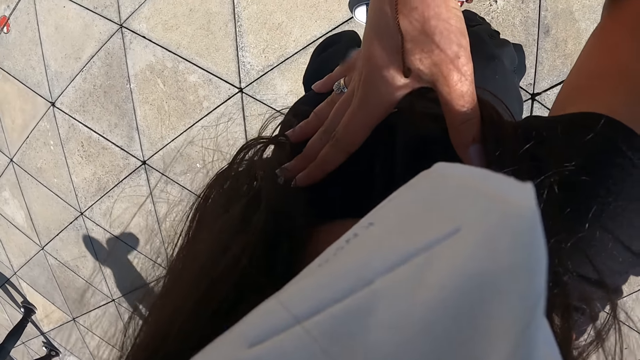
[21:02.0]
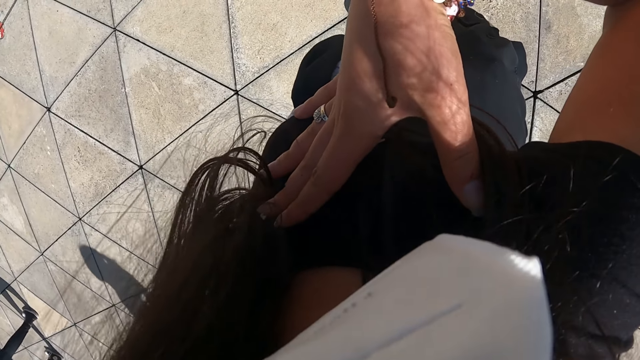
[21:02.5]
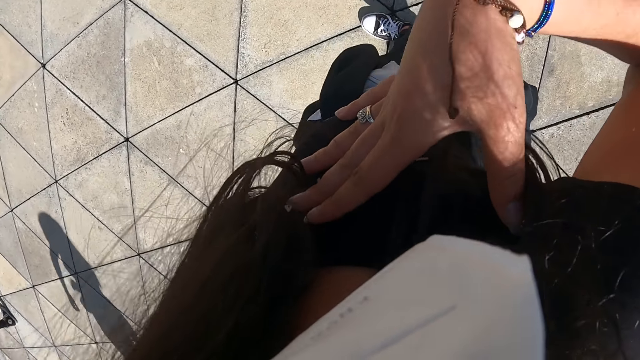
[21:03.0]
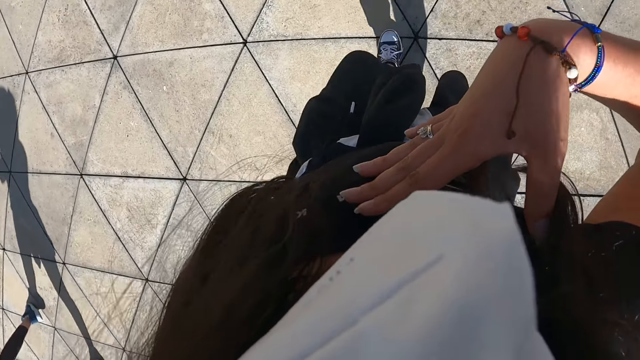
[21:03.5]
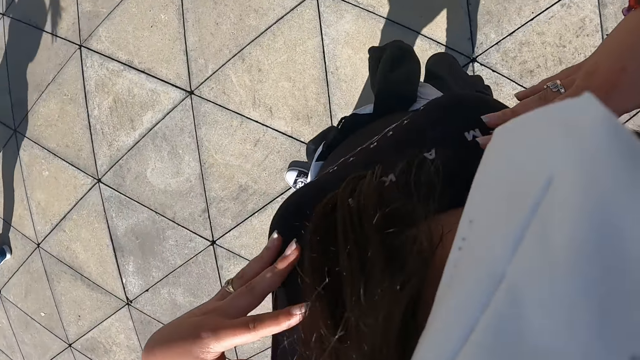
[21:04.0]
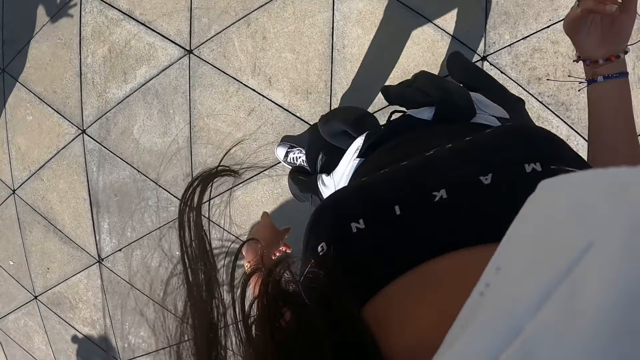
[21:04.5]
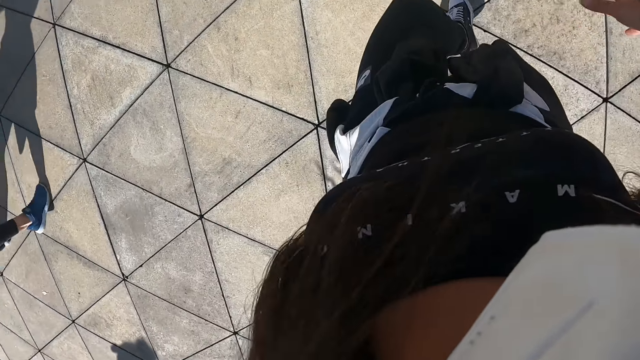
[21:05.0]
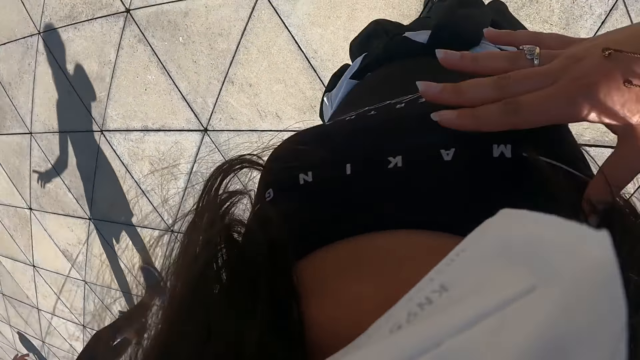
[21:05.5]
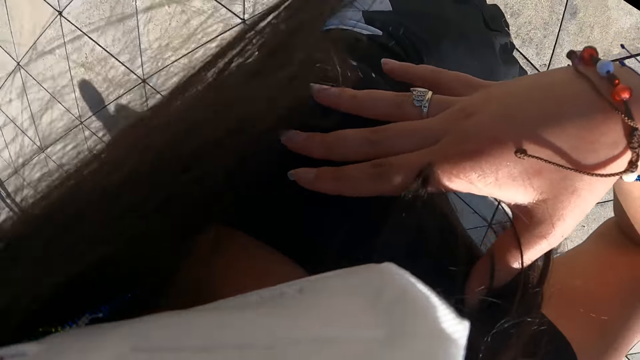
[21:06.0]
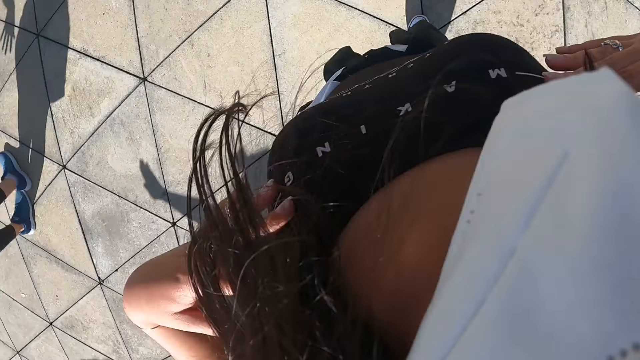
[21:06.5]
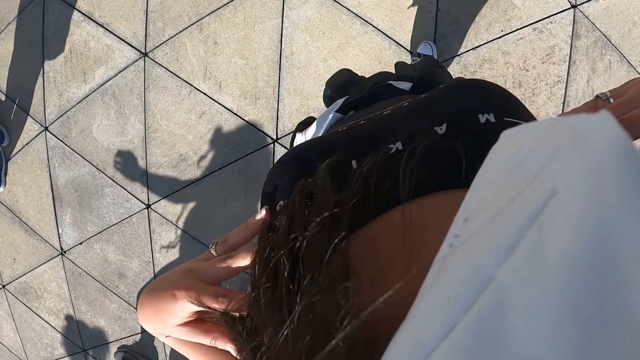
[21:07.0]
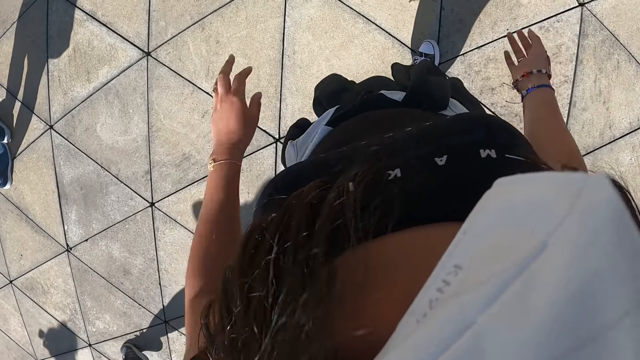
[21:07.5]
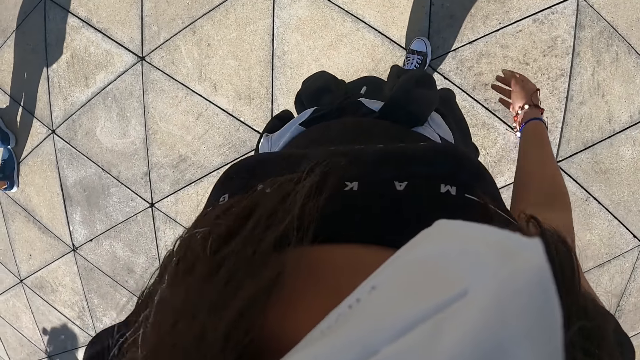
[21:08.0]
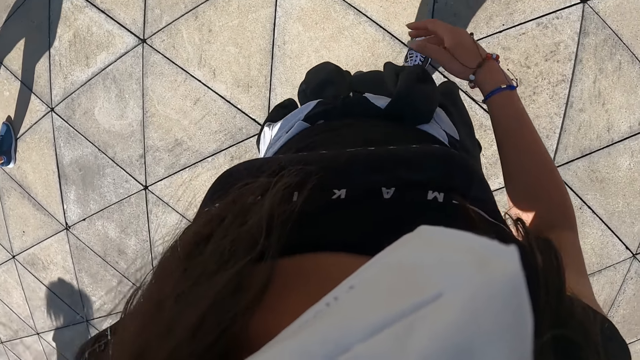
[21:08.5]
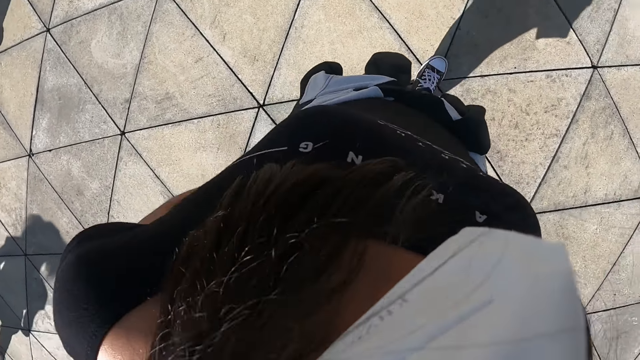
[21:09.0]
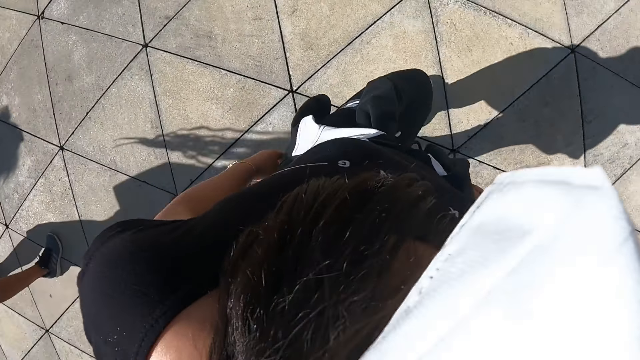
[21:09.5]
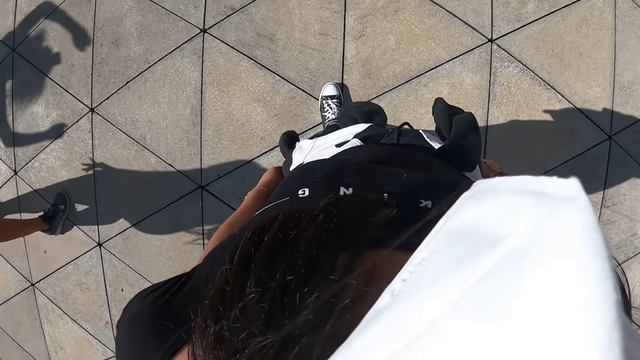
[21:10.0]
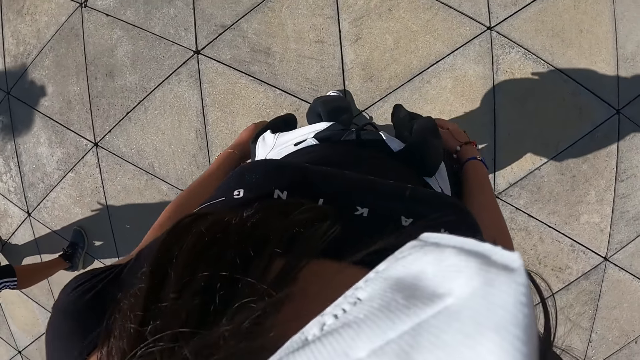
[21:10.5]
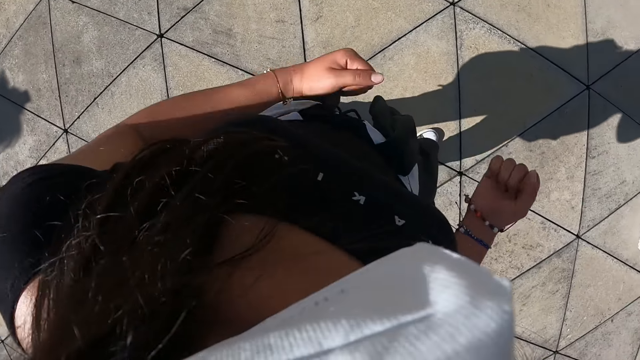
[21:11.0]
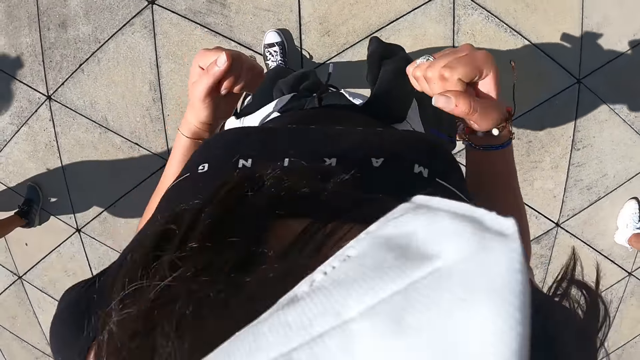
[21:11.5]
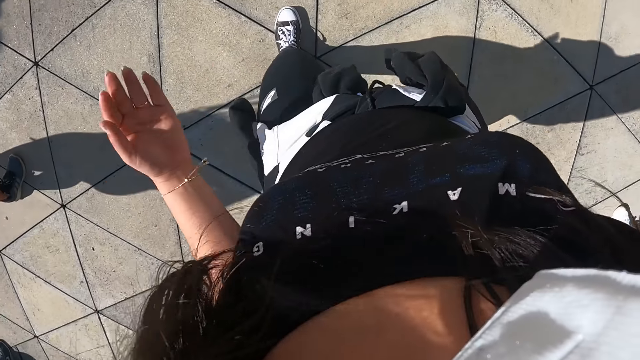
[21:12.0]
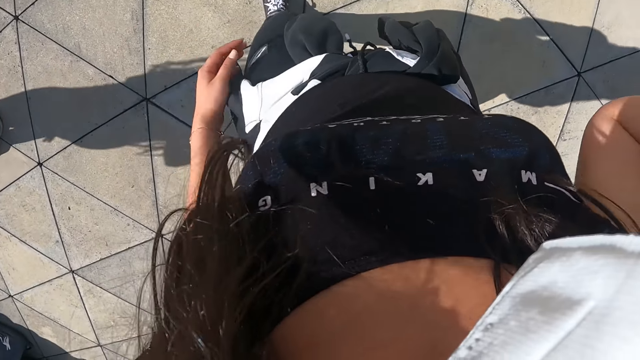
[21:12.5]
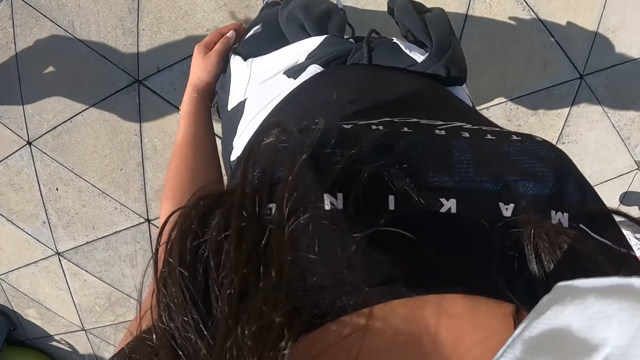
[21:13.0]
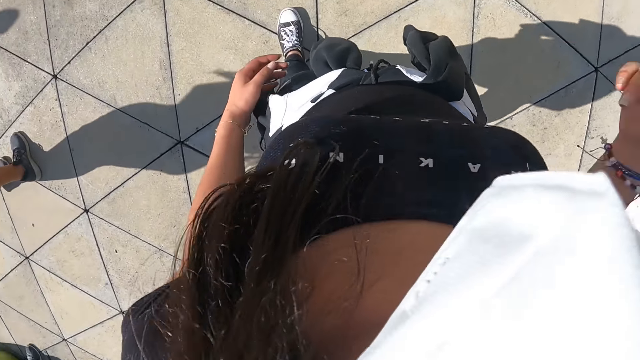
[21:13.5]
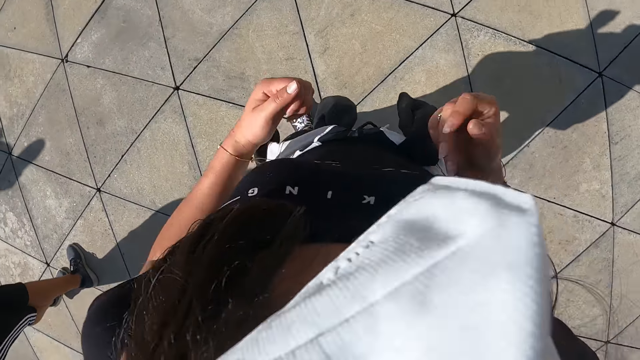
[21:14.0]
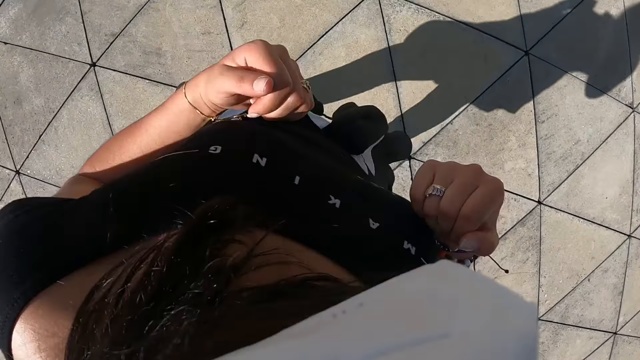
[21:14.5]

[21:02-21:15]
The camera wearer places her left hand on her shoulder. She places her right hand on her chest. She places her hands on her shoulder. She dances.

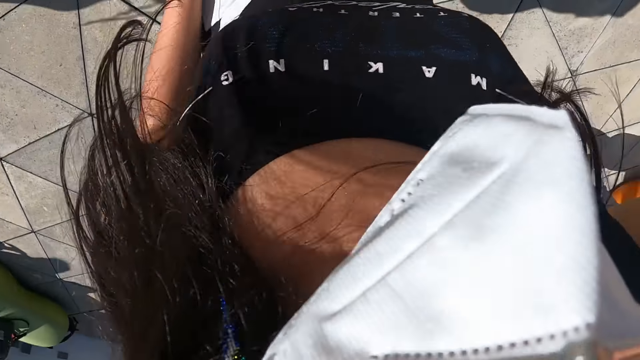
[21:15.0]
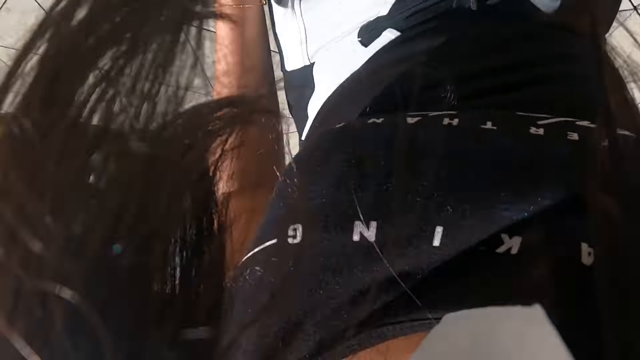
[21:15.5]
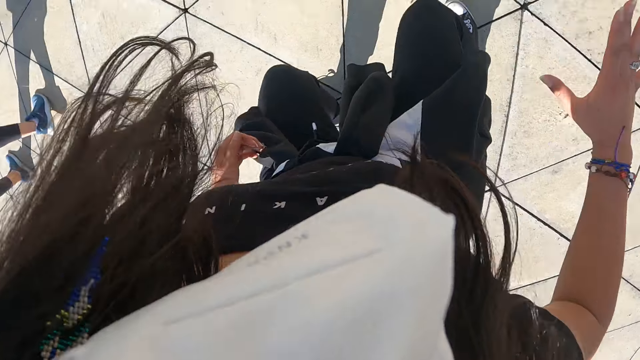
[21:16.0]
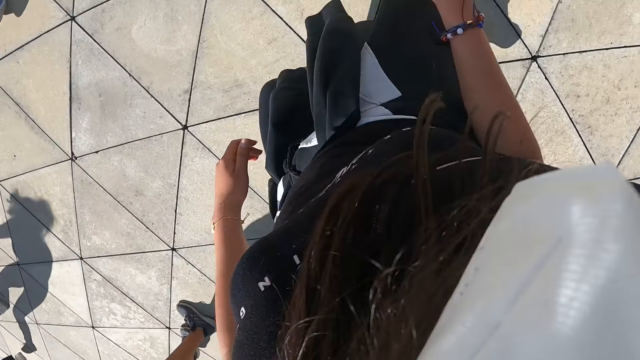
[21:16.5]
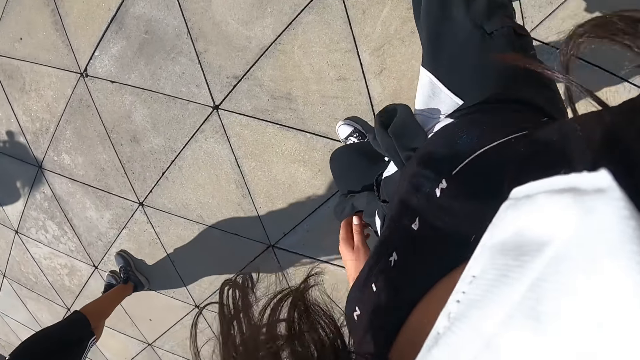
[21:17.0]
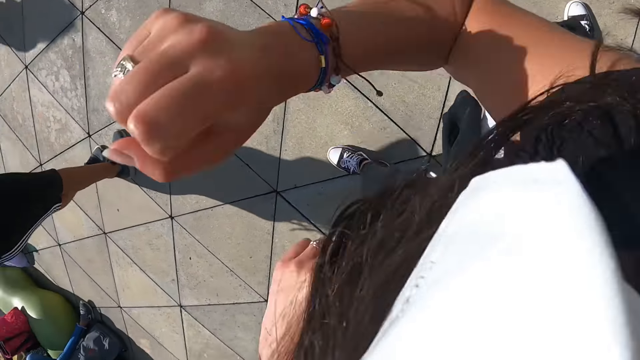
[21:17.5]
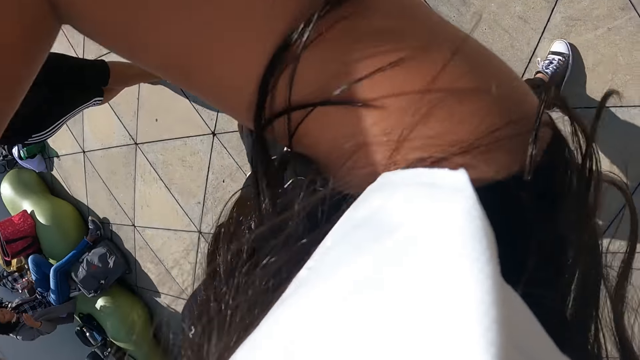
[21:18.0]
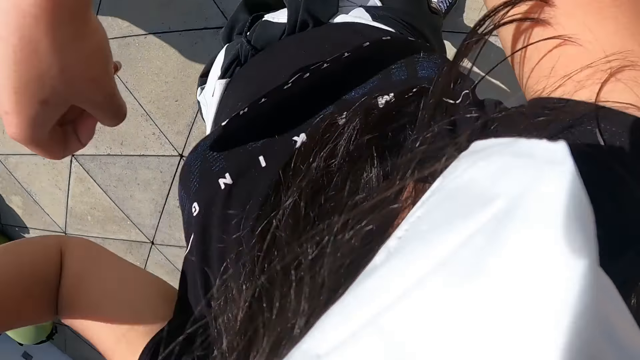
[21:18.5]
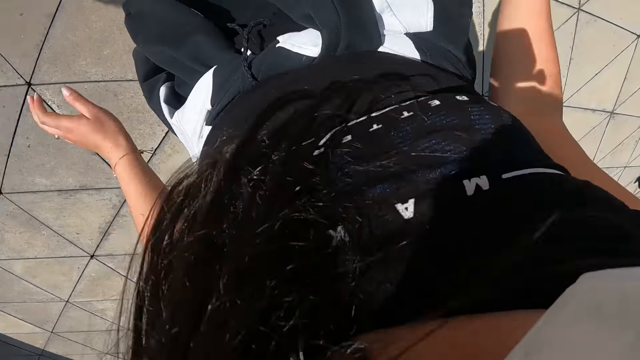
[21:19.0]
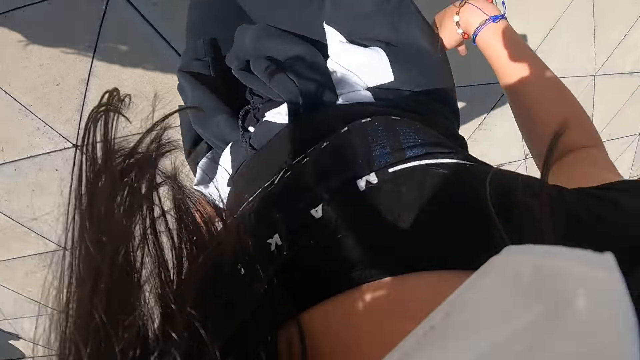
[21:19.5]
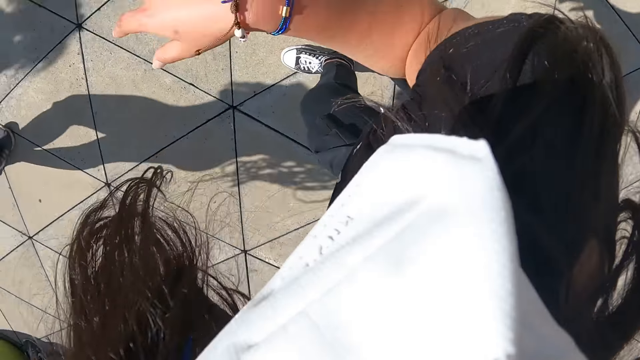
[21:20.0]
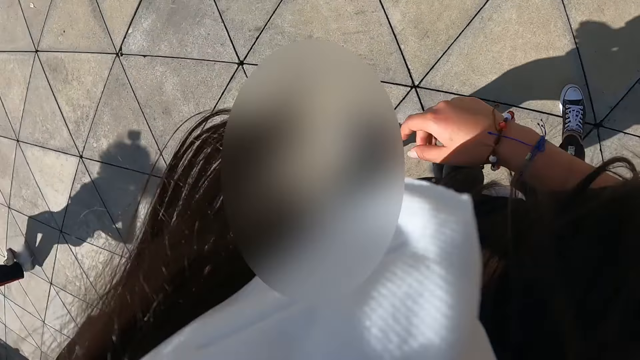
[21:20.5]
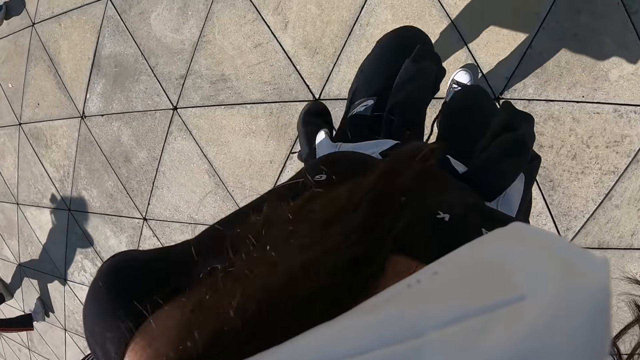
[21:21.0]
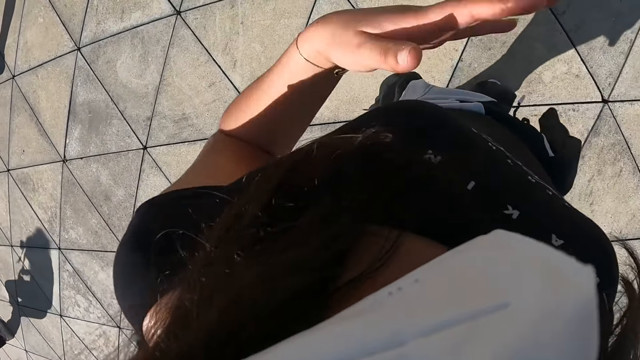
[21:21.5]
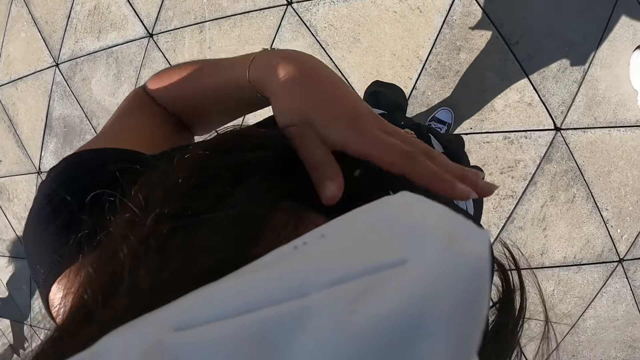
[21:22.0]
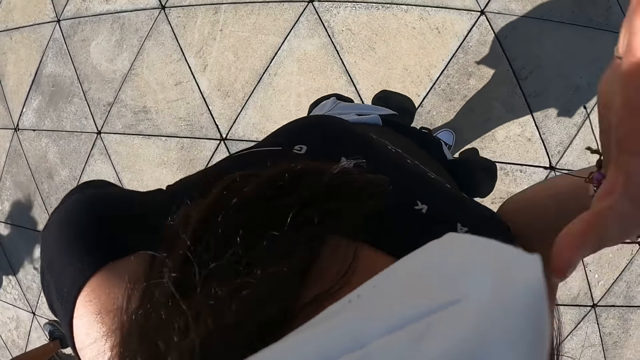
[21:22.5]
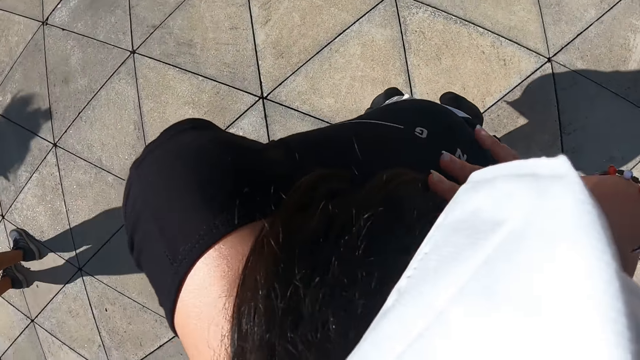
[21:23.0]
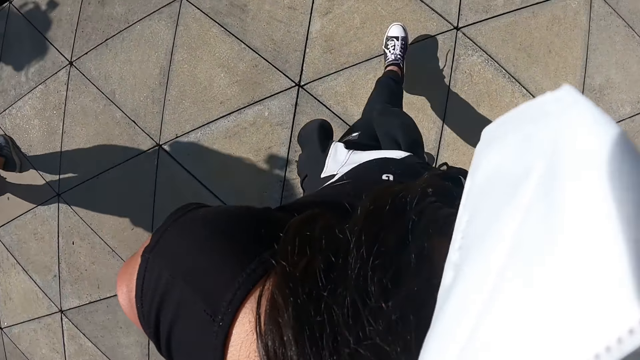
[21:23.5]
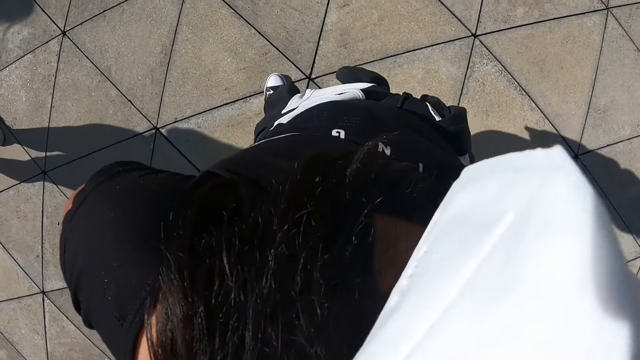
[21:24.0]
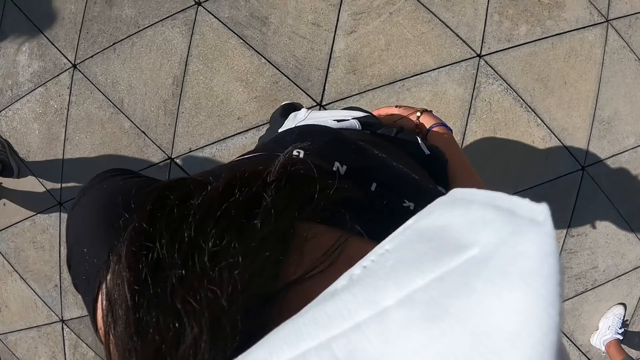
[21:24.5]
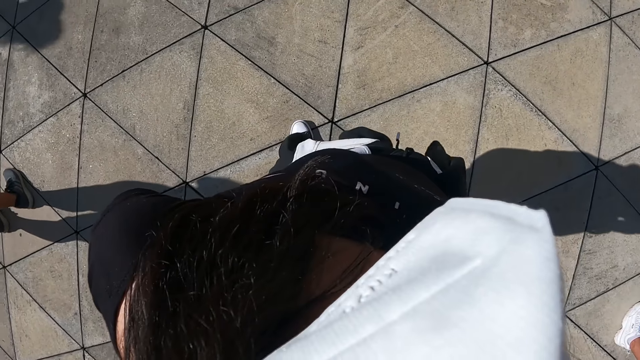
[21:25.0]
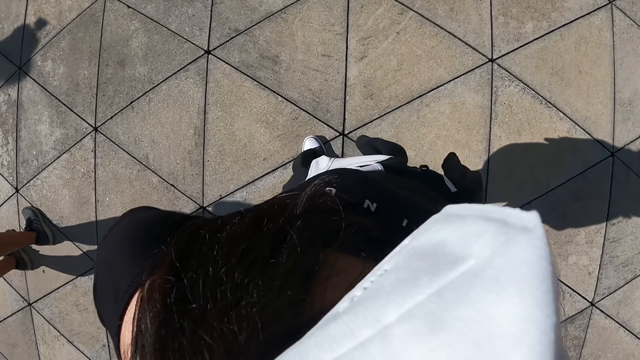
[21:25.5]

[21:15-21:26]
The camera wearer places her left hand on her chest. She places her right hand on her chest.
